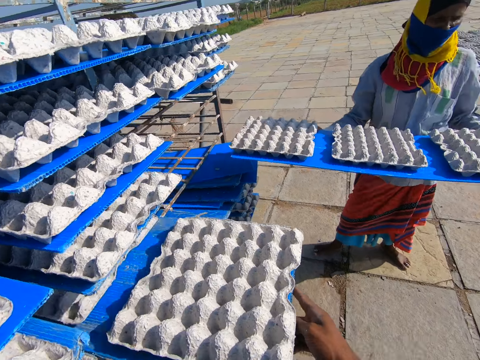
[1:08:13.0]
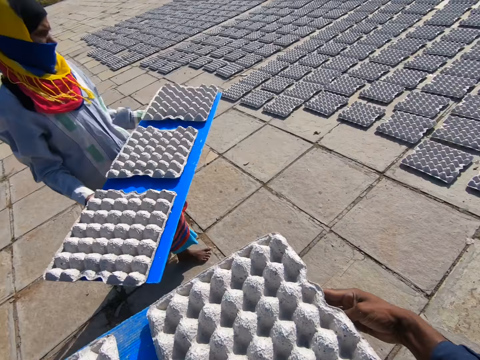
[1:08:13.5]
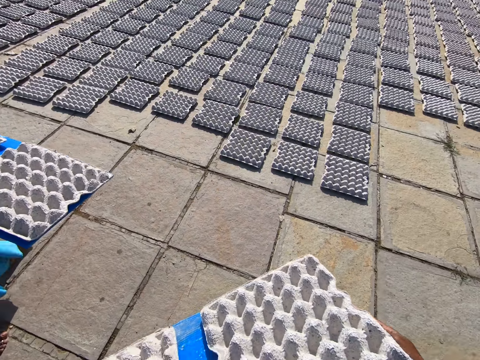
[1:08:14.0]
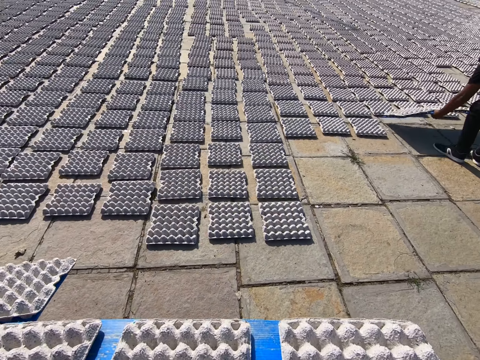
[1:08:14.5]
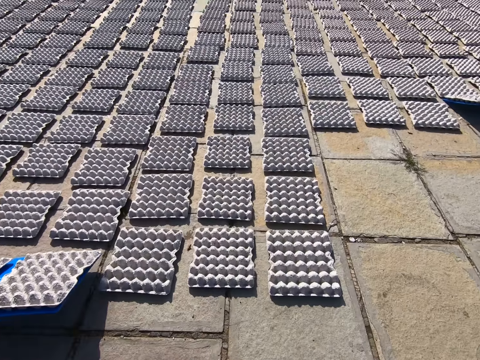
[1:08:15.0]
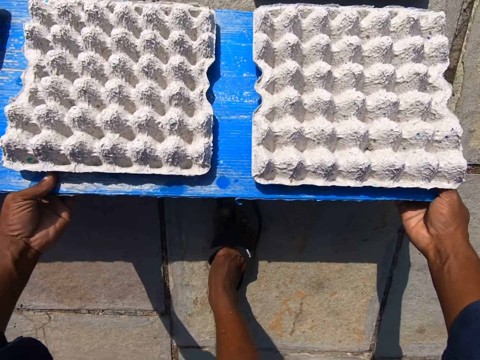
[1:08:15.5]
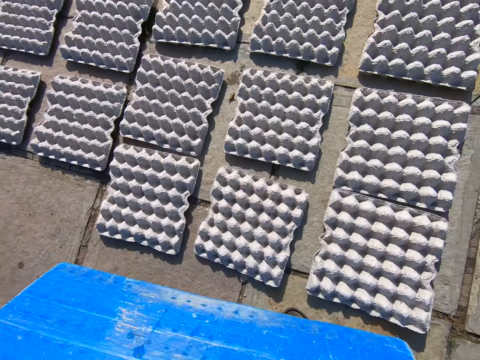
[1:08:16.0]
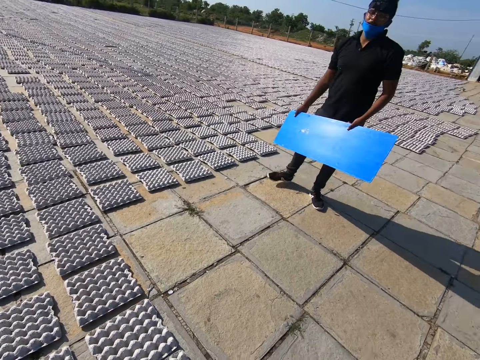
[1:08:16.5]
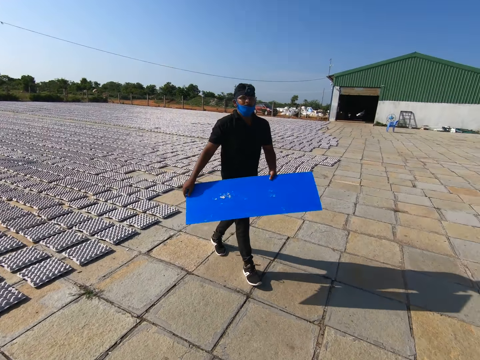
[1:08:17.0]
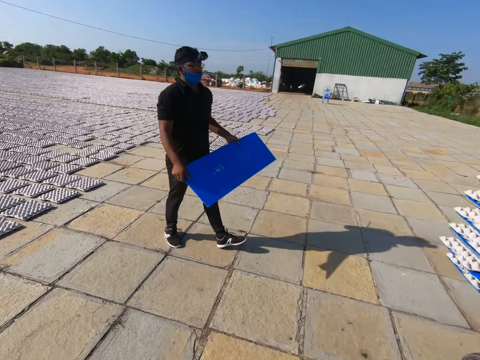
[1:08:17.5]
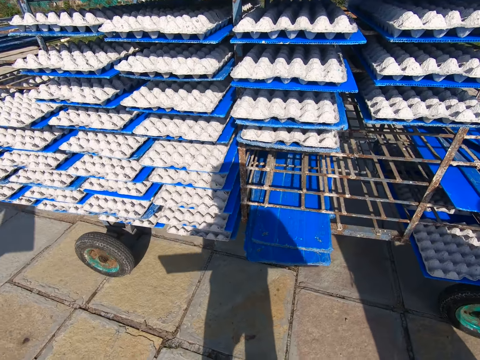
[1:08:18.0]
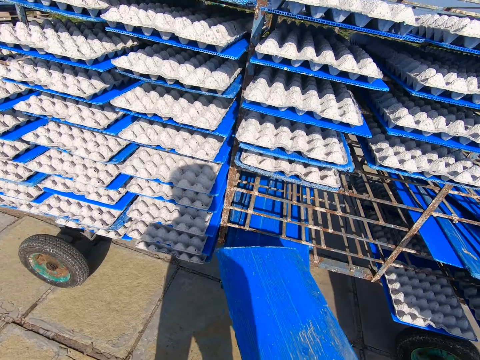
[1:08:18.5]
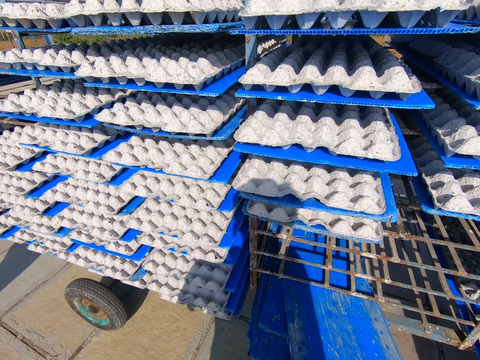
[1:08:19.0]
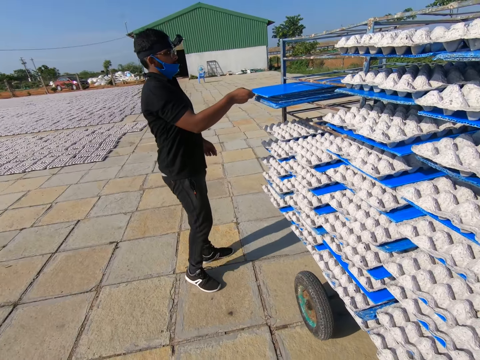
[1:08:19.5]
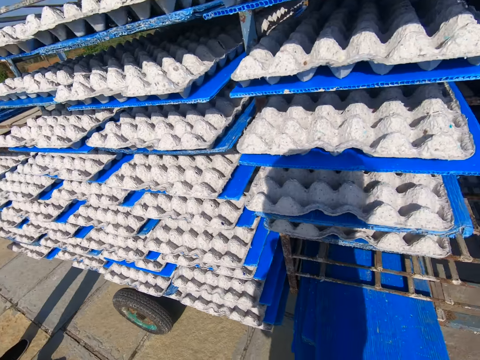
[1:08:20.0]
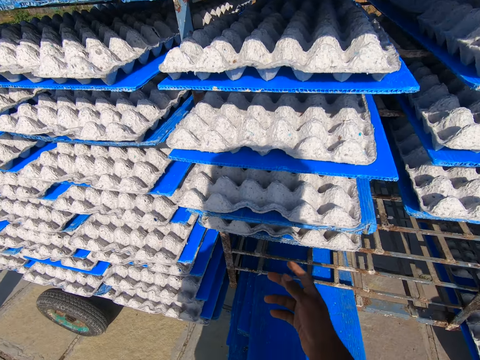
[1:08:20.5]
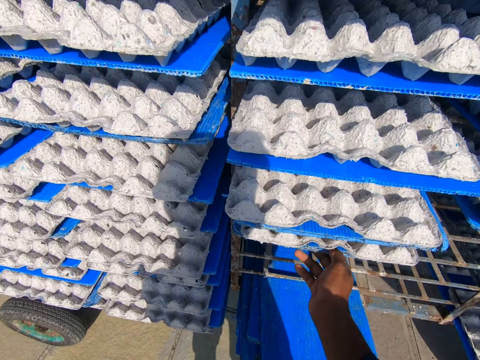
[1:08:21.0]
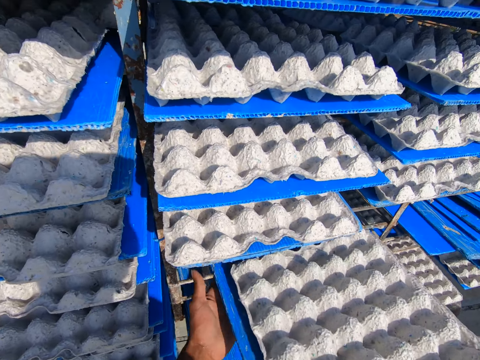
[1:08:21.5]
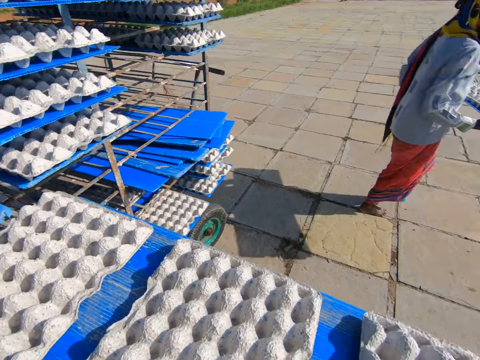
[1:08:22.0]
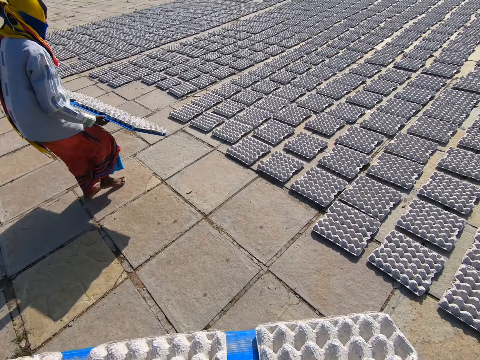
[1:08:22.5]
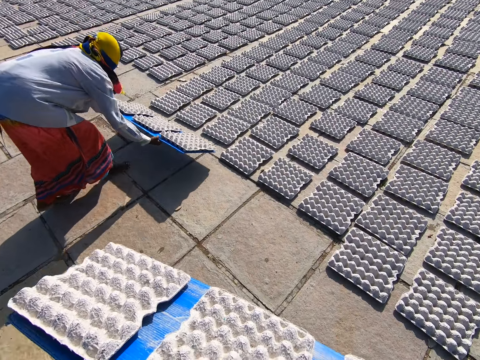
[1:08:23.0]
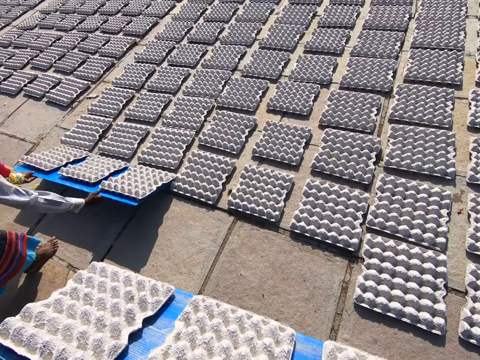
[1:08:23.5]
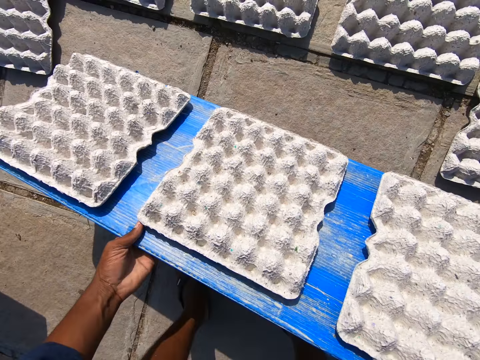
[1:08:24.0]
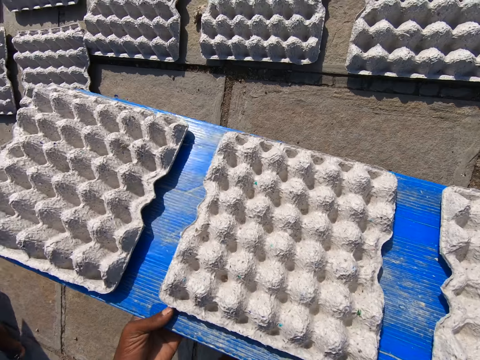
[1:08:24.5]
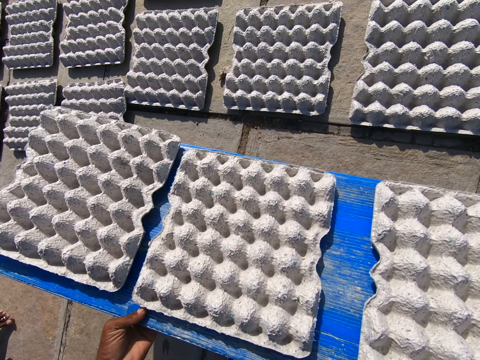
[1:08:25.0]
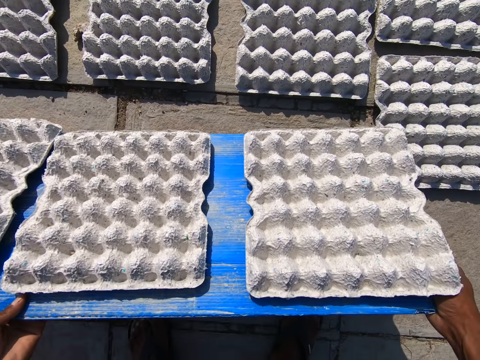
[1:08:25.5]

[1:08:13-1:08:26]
A man walks towards the laid crates on the floor. The camera wearer walks towards the laid crates on the floor. Another man lays the crates on the floor from the tray in his hands. The first man lays the crates on the floor from the tray in his hands. The camera wearer lays the crates on the floor from the tray in his hands. The other man walks towards the trolley with the tray in his hands. The camera wearer walks on an open field. He puts the tray in the trolley with his right hand. The other man puts the tray in the trolley with his right hand. The camera wearer pulls out a tray of crates from the trolley with his right hand. He walks on the open field. The first man lays crates on the floor from a tray in his hands. The camera wearer lays the crates on the floor from the tray in his hands.

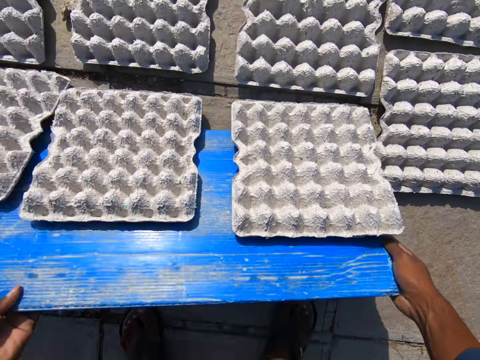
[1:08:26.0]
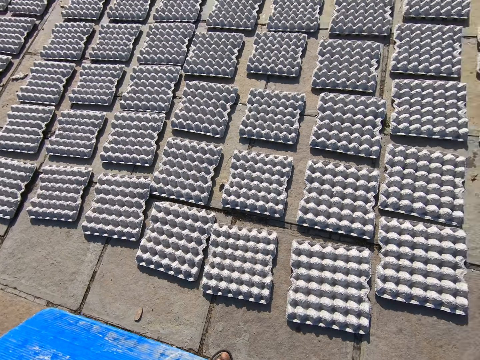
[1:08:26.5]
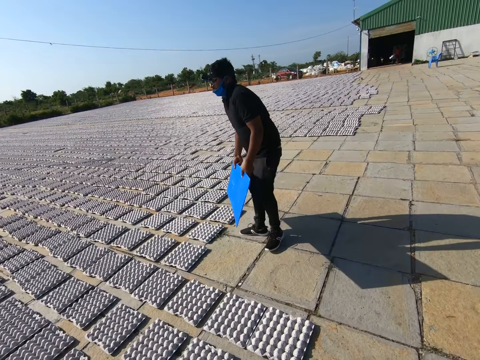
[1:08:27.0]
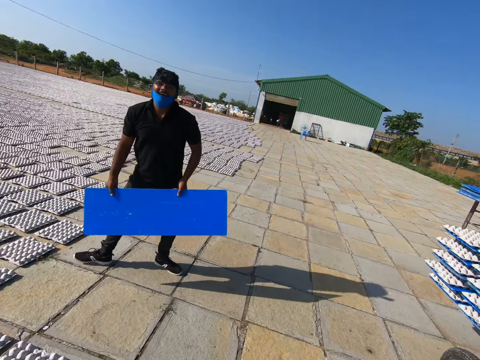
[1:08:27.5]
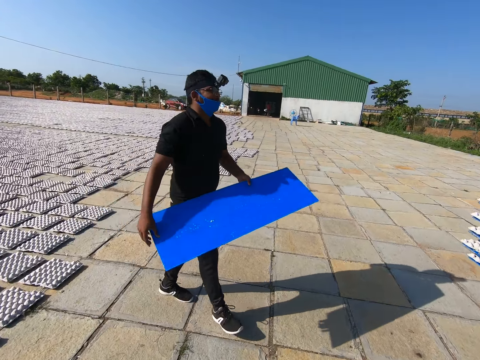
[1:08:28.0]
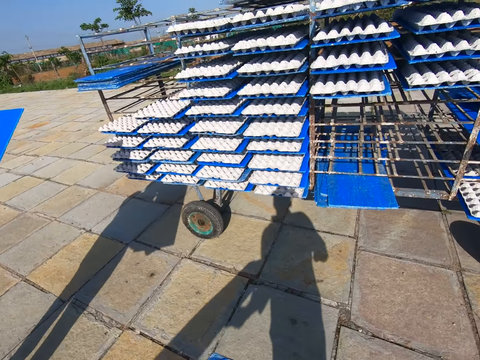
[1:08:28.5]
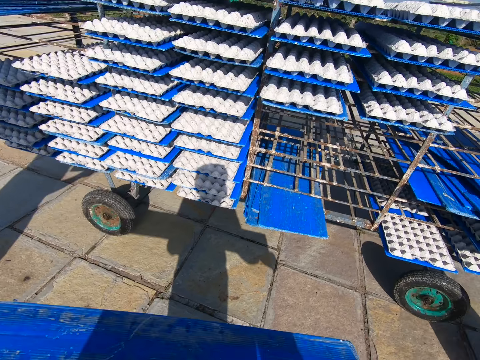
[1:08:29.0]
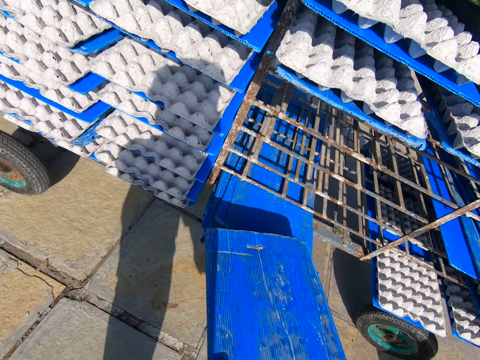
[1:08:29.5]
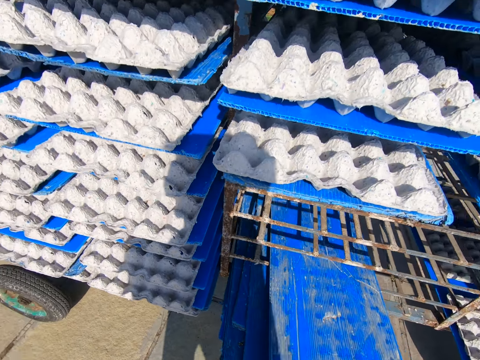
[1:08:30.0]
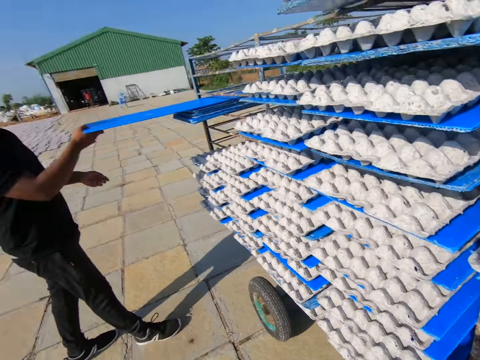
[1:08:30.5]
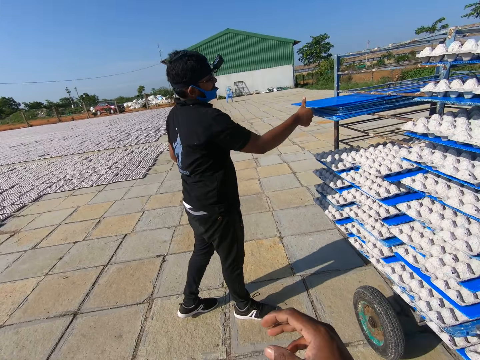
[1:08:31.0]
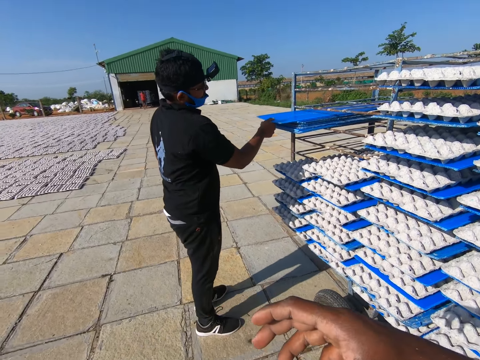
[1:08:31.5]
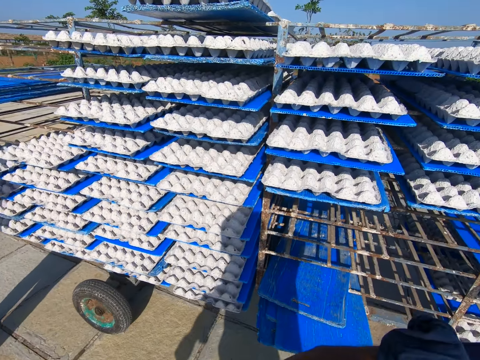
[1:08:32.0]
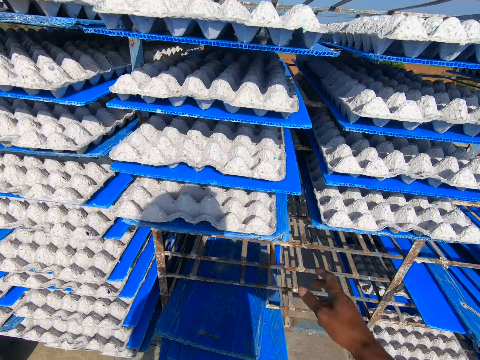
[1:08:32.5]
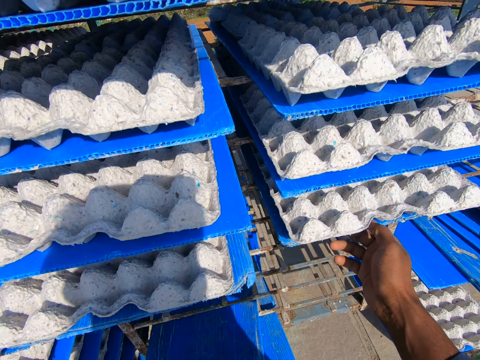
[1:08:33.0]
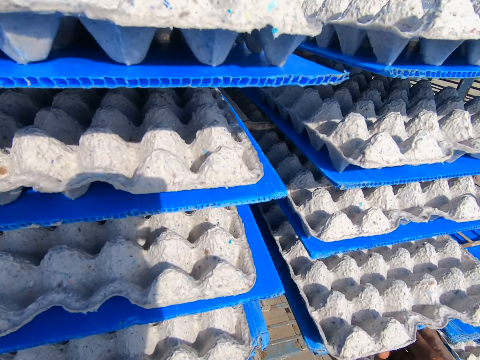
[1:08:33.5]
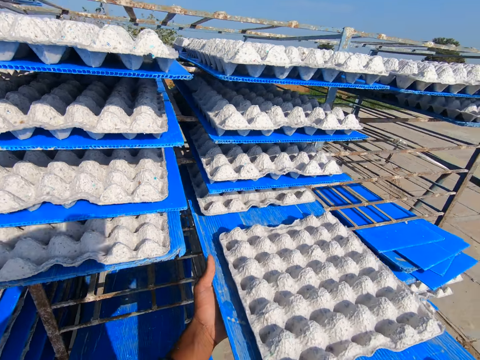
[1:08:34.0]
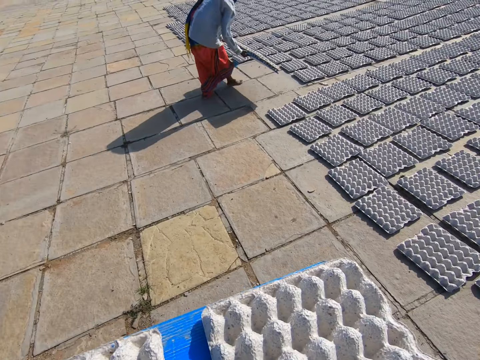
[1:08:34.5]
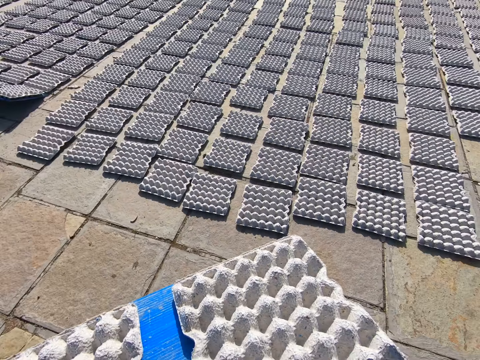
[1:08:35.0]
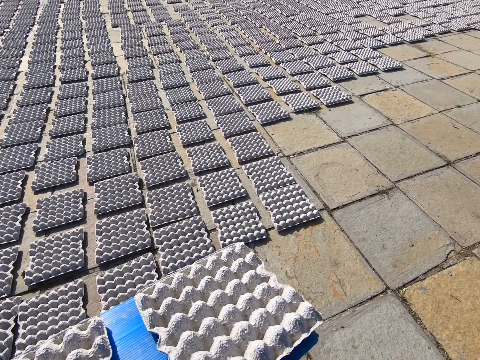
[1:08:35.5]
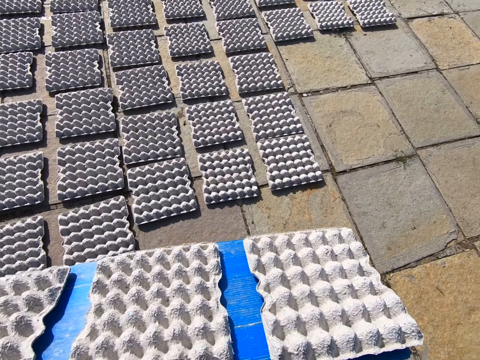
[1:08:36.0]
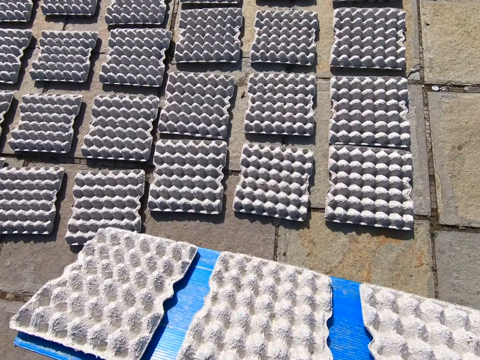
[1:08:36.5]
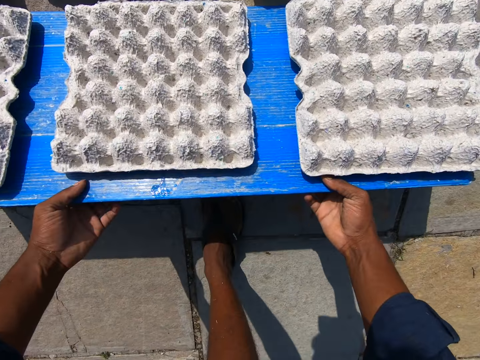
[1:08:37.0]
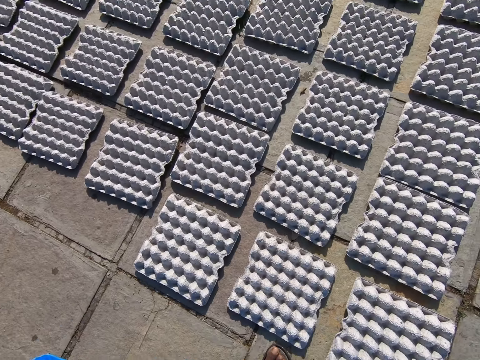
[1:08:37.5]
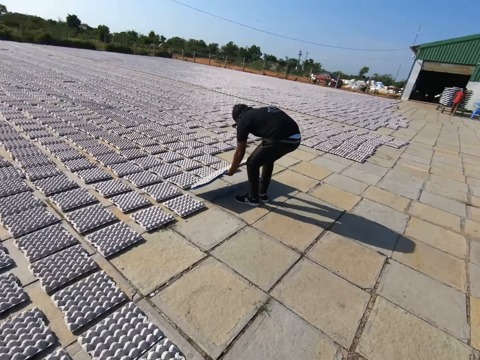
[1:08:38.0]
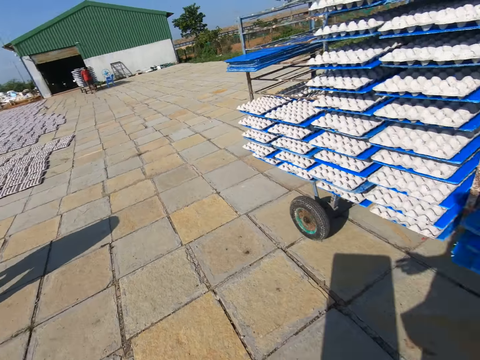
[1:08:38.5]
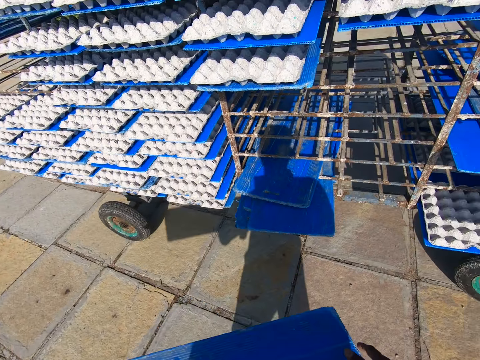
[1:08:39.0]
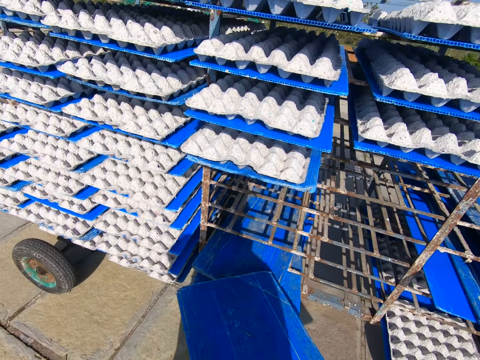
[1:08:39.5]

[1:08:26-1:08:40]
A man walks towards the trolley with the tray in his hands. The camera wearer walks on an open field. He puts the tray in the trolley with his right hand. The man puts the tray in the trolley with his right hand. The camera wearer pulls out a tray of crates from the trolley with his right hand. He walks on the open field. Another man lays crates on the floor from a tray in his hands. The camera wearer lays the crates on the floor from the tray in his hands. The first man lays crates on the floor from a tray in his hands. The camera wearer walks on the open field. He puts the tray in the trolley with his right hand.
